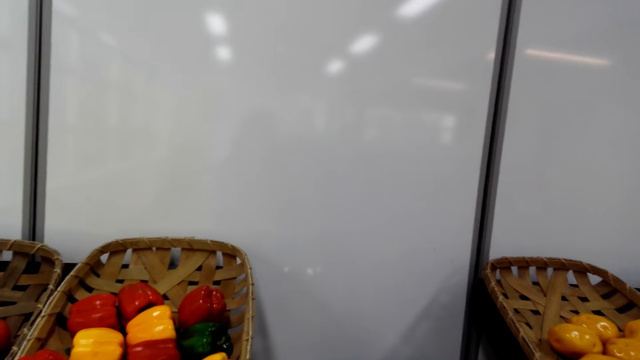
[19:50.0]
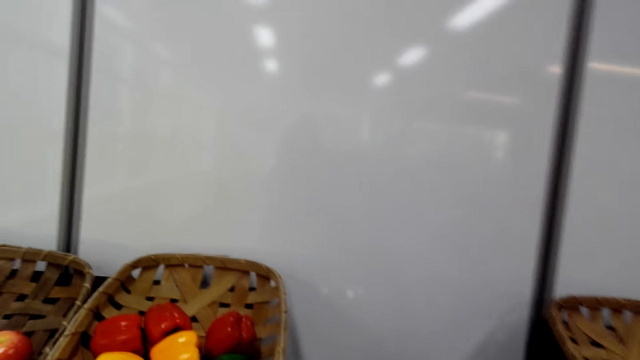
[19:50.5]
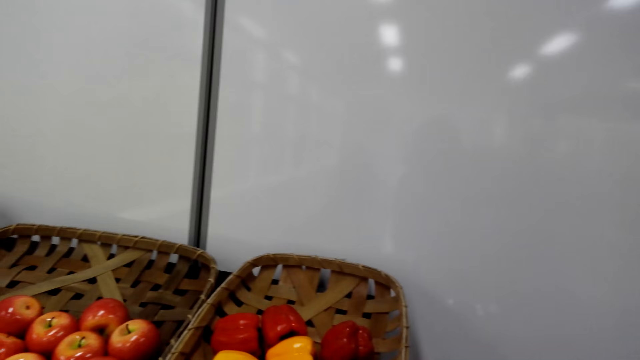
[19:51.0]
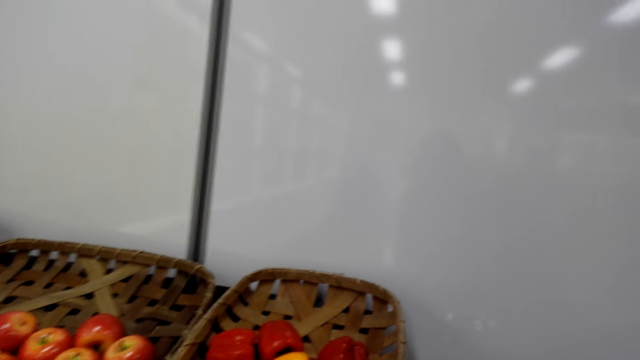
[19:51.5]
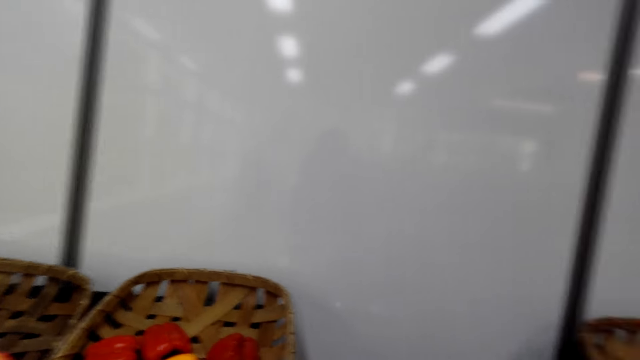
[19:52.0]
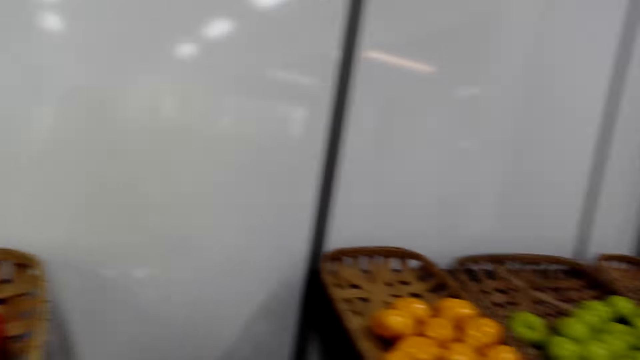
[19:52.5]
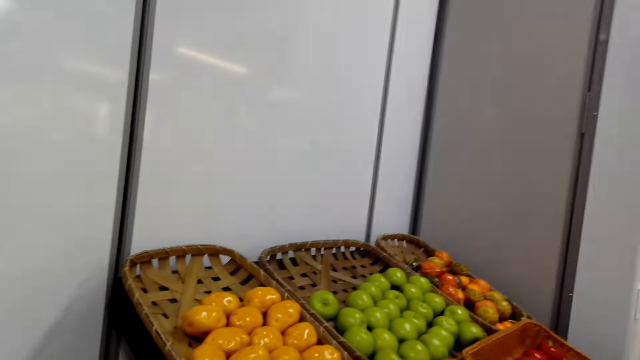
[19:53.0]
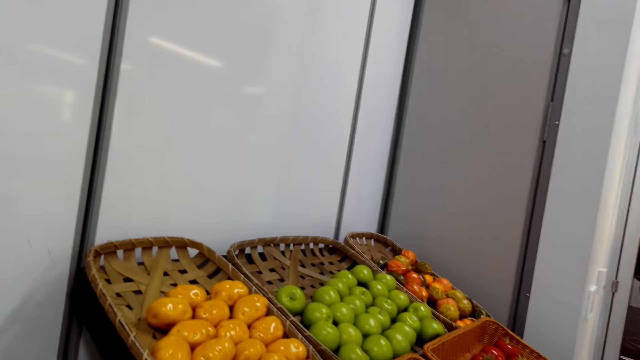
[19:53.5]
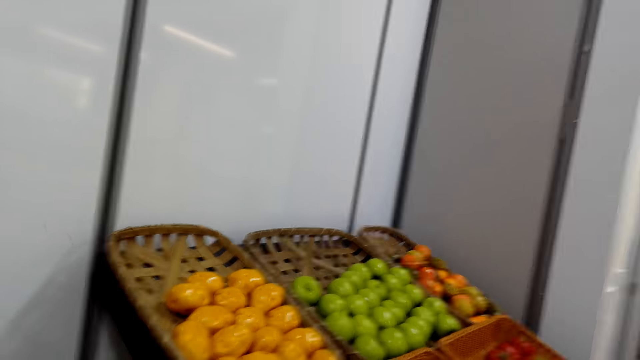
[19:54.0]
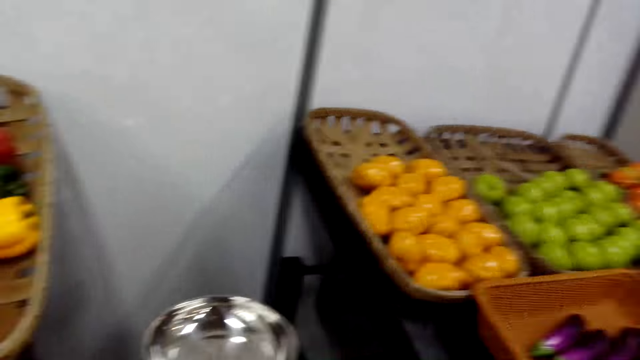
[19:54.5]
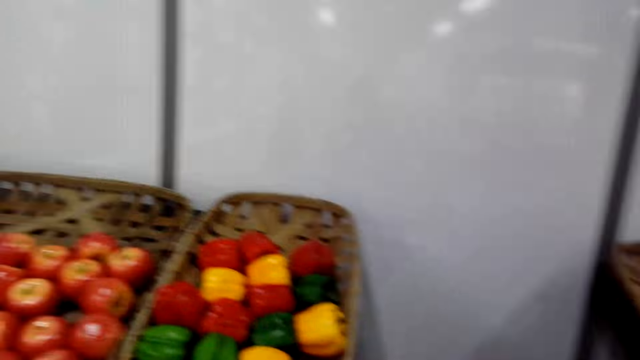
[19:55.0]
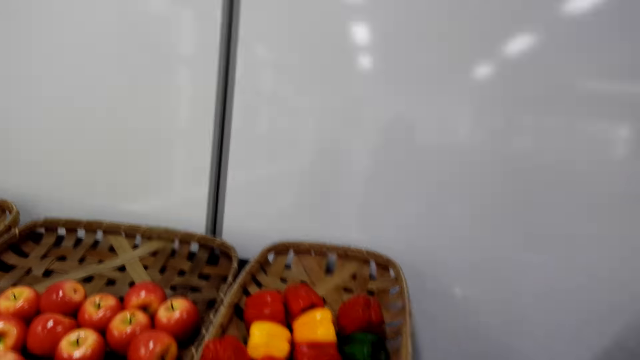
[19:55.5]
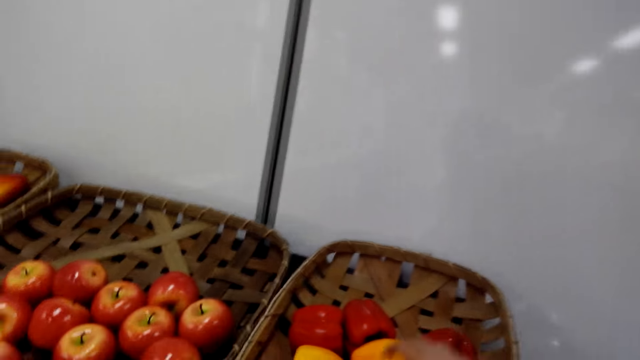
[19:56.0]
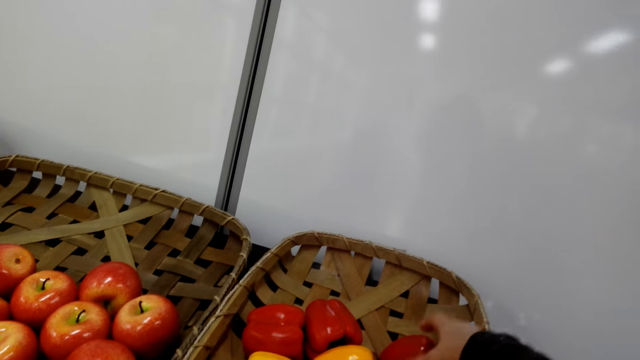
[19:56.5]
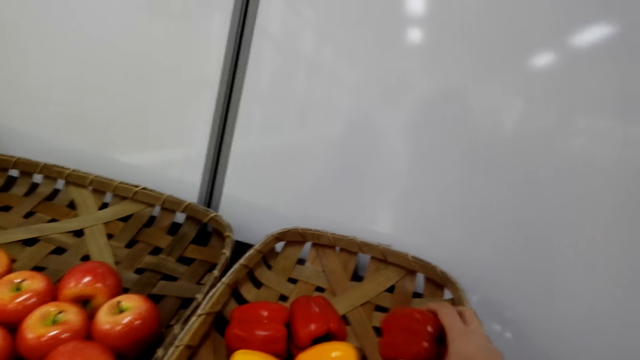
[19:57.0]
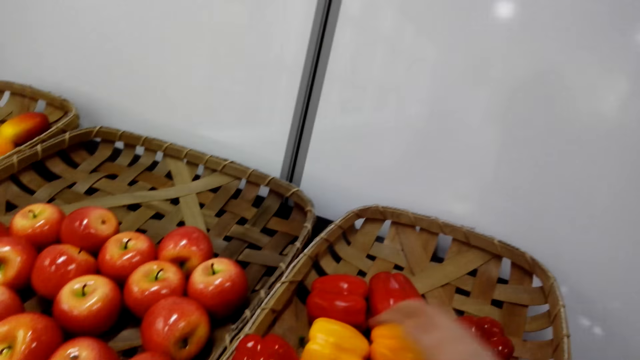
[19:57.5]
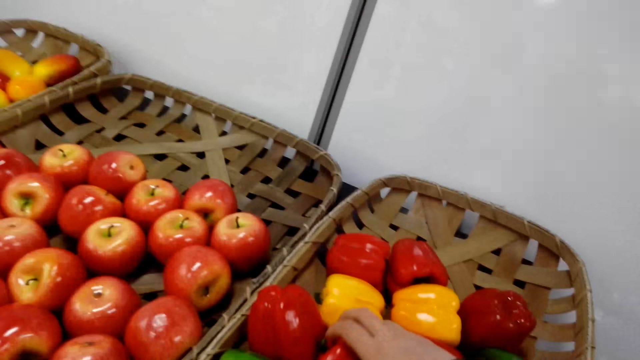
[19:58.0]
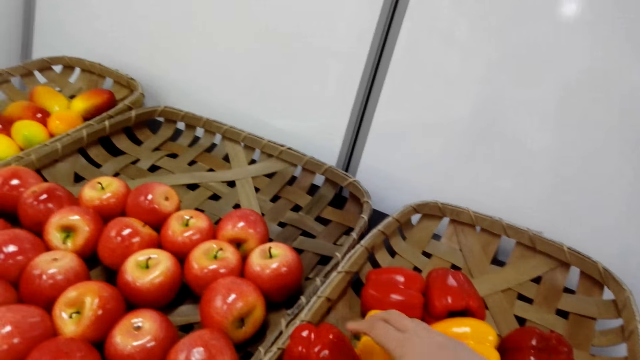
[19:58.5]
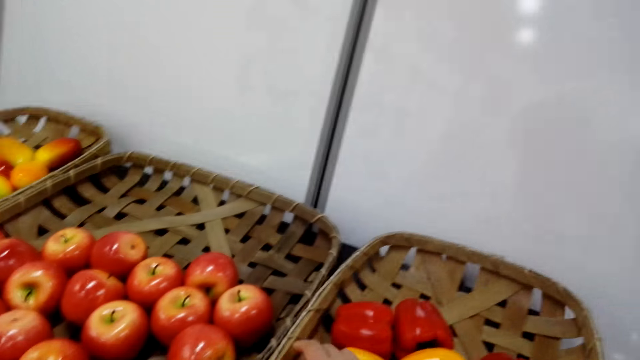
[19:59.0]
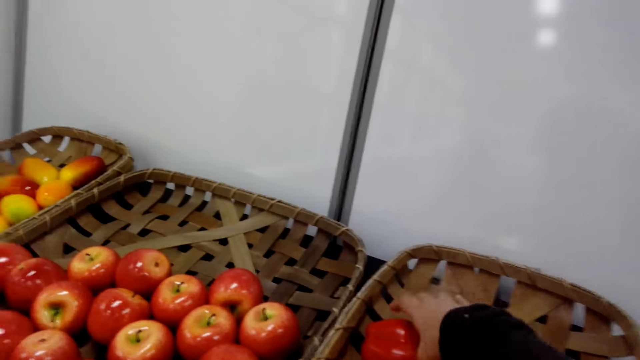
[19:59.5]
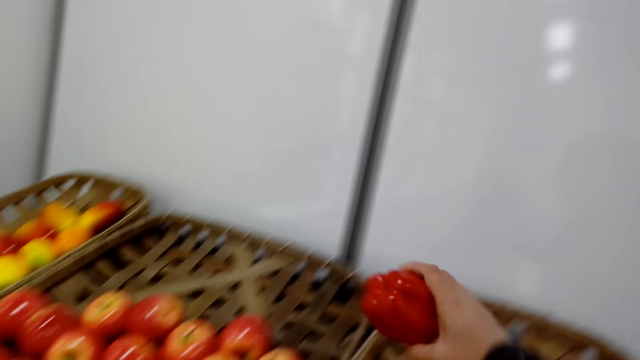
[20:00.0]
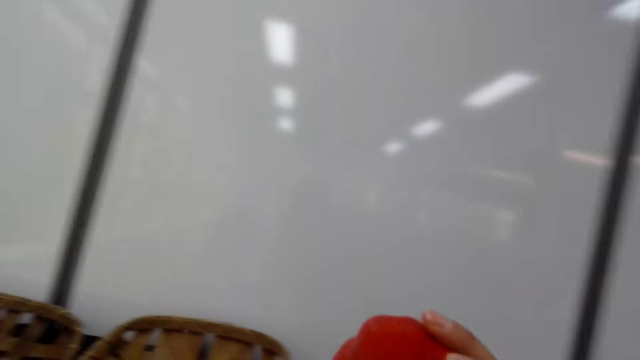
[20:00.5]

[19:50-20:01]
The camera wearer picks a red bell pepper from a tray.

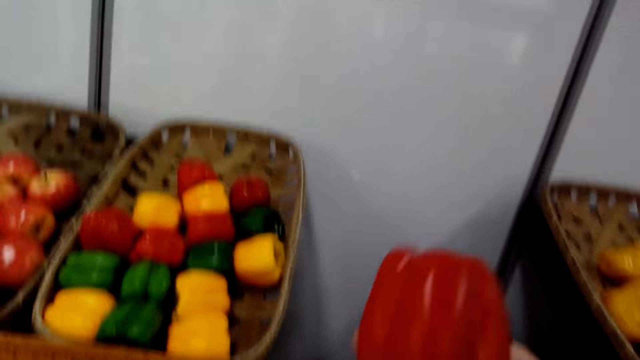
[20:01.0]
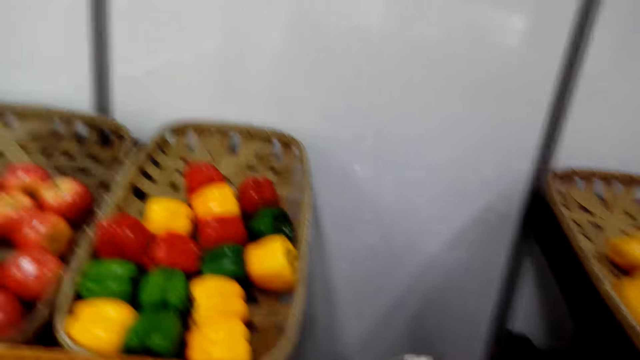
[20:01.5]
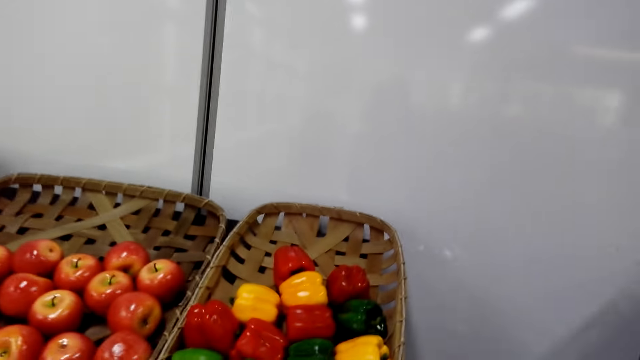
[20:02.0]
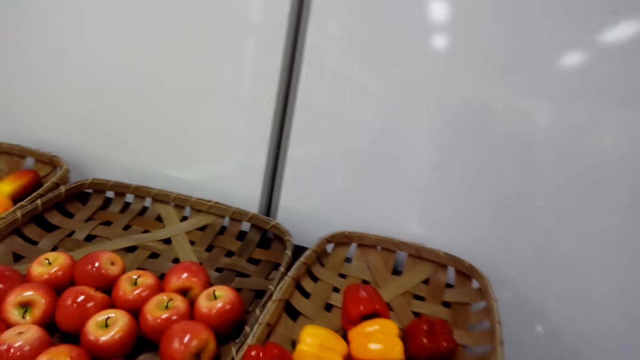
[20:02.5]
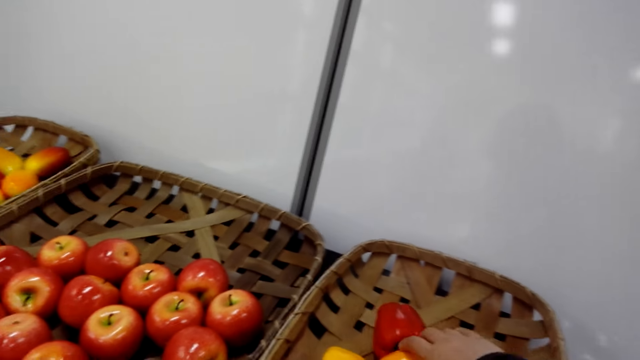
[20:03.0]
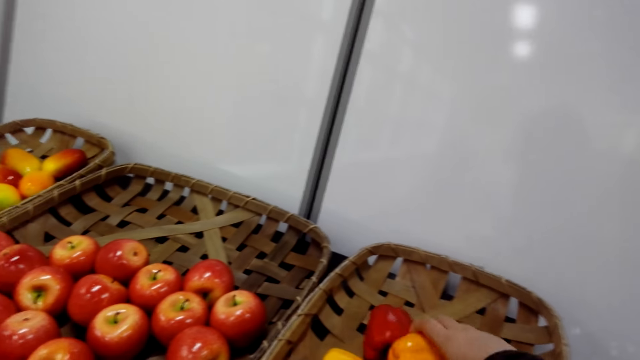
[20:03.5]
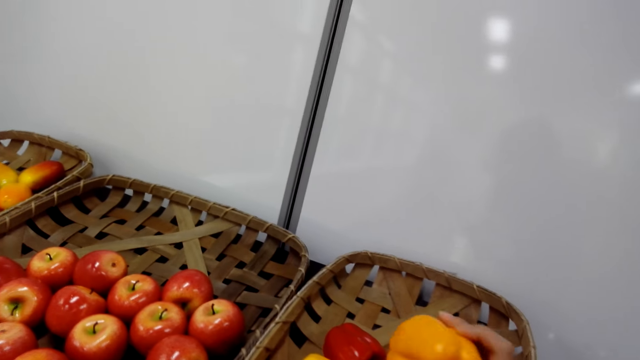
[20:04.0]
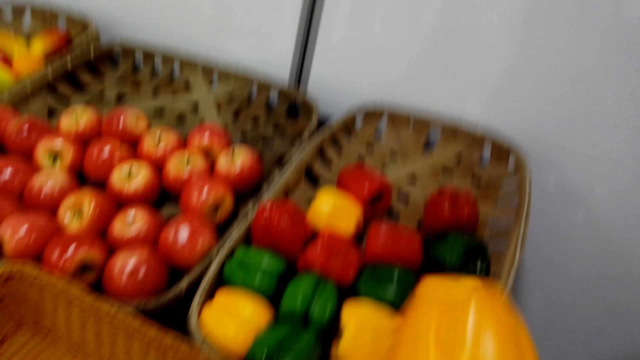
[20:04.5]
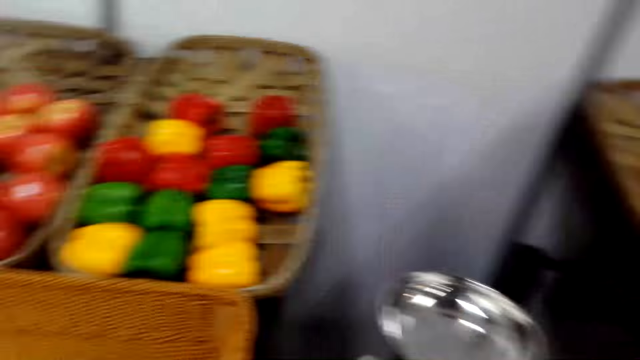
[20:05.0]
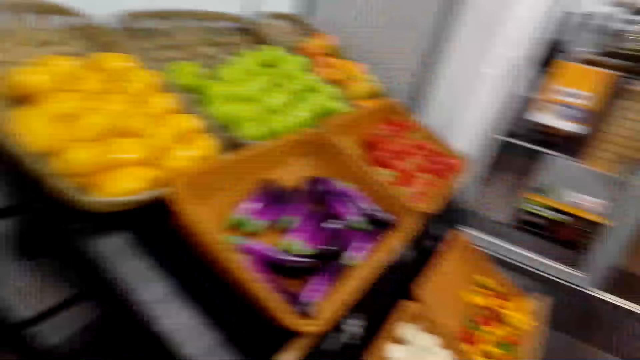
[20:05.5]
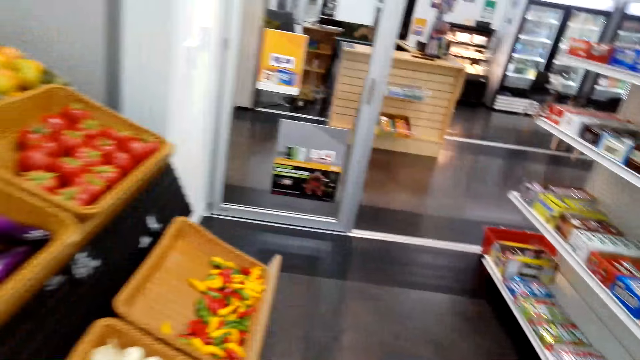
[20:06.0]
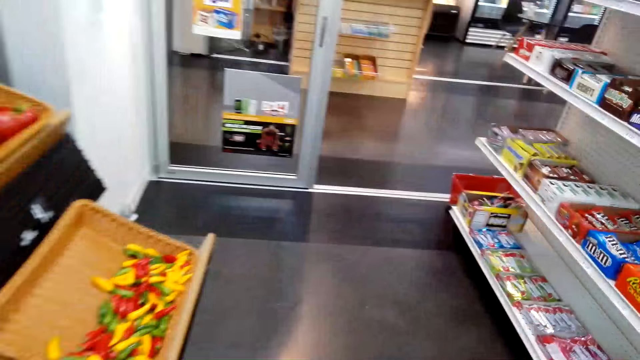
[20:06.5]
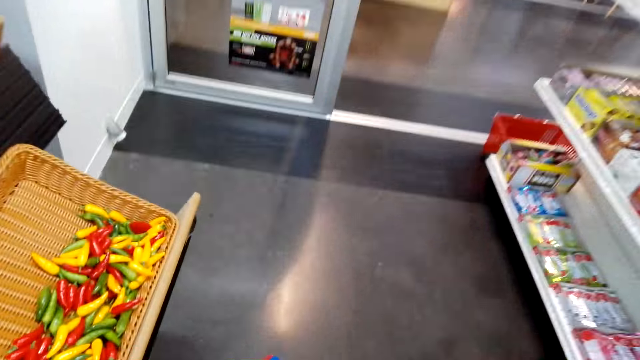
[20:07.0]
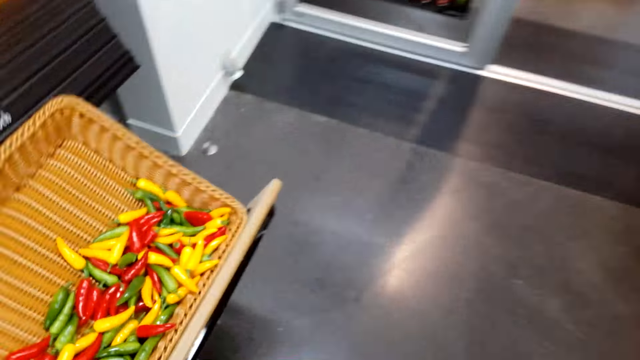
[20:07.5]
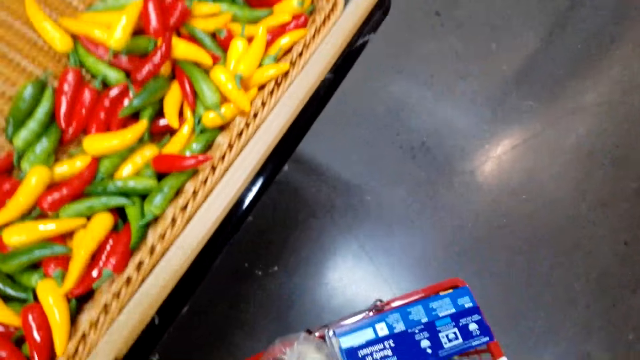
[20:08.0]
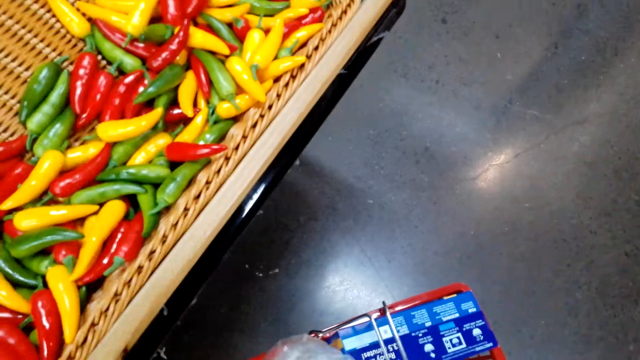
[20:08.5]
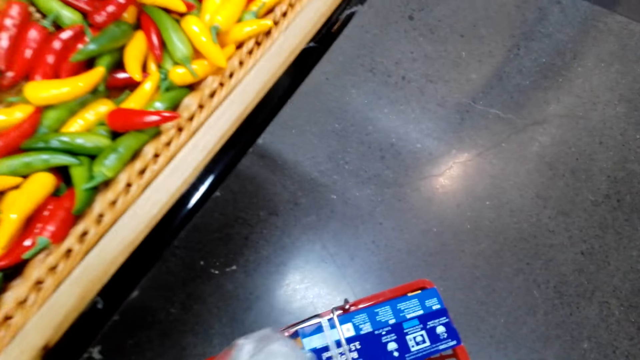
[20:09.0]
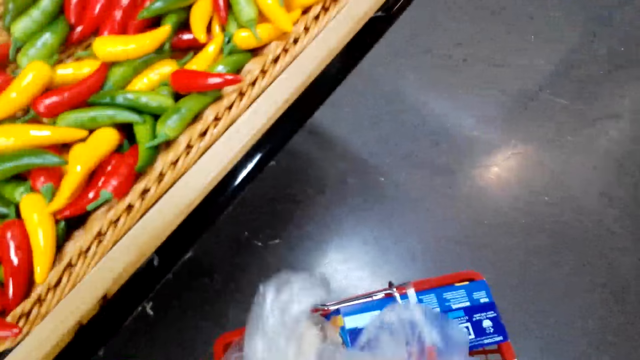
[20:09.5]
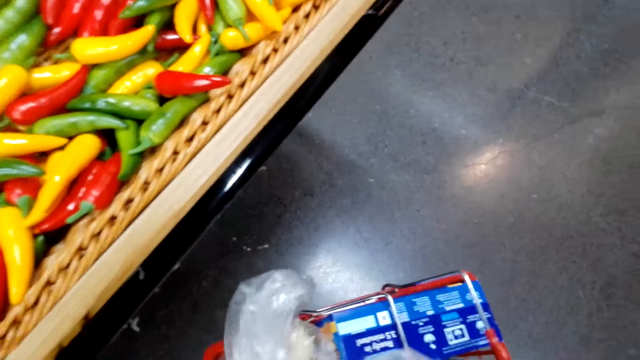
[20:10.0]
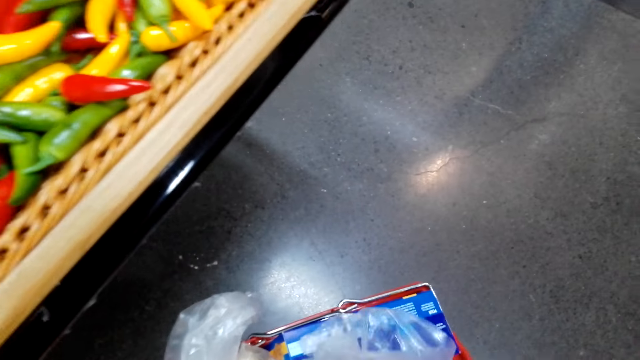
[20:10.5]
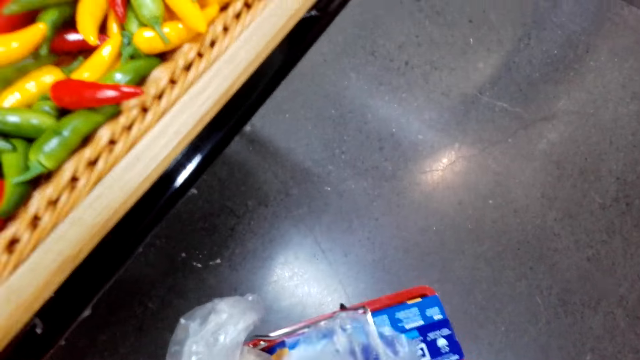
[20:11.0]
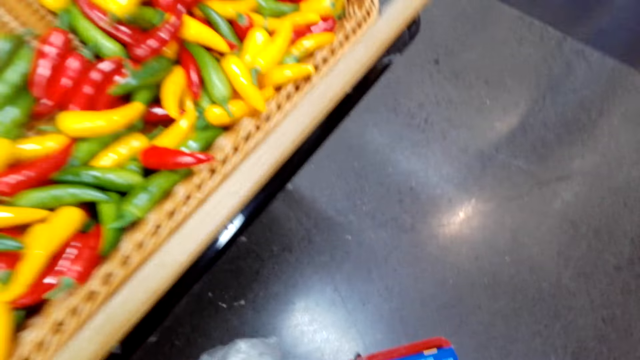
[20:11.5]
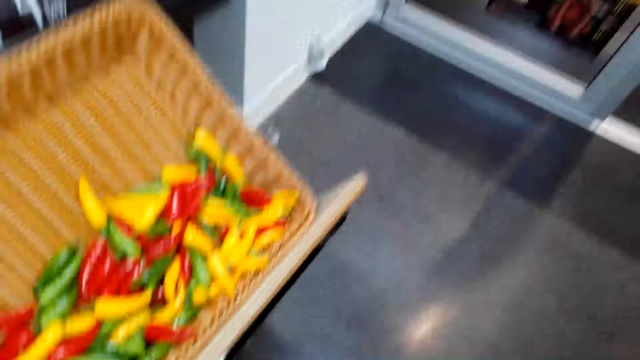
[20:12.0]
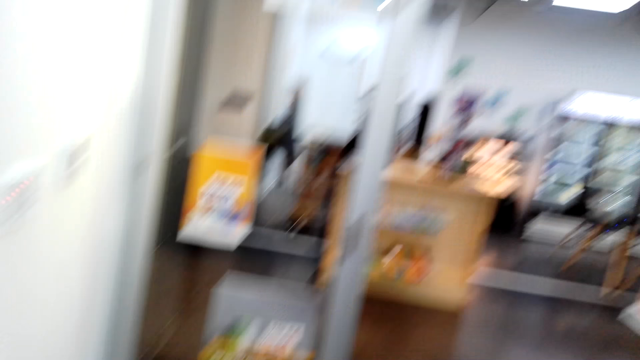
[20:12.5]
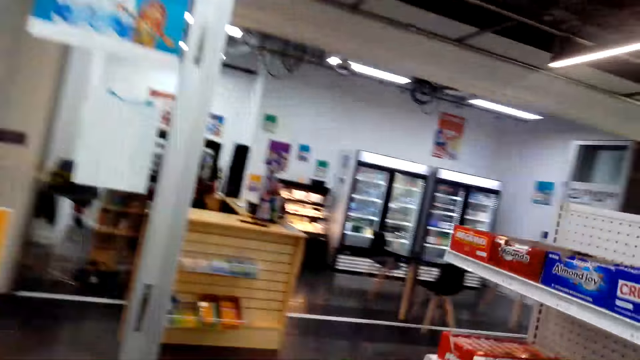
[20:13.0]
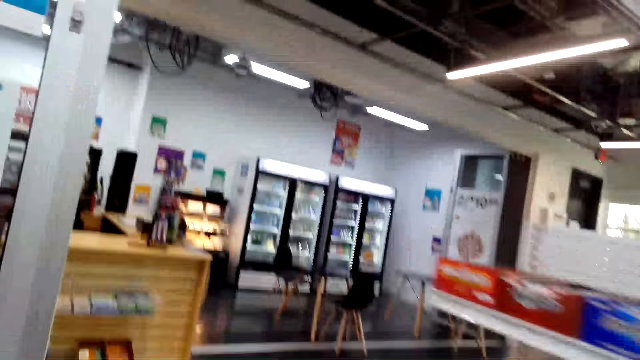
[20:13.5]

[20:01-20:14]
The camera wearer puts a bell pepper in the plastic paper. They pick a yellow bell pepper from the tray. They put the bell pepper in the plastic paper. They put the plastic paper in the shopping basket. They bend towards the shopping basket. They hold a plastic bag. They stand up. They pick up the shopping basket.
